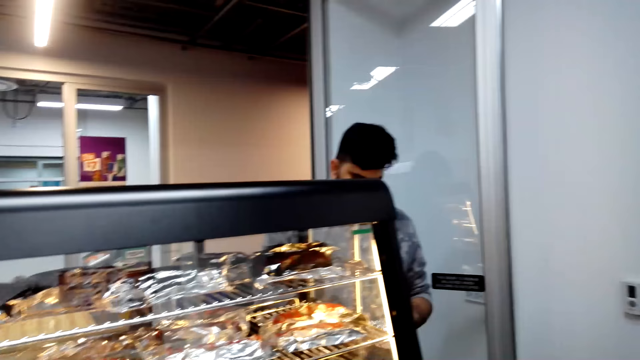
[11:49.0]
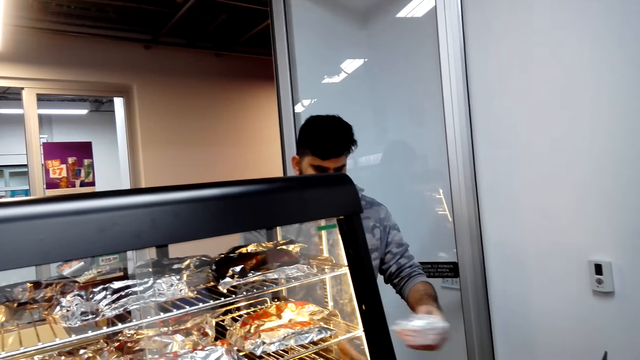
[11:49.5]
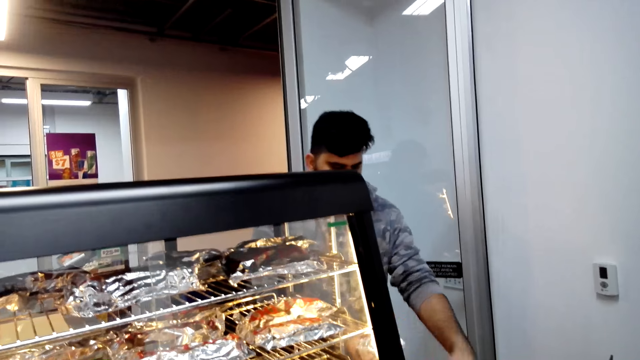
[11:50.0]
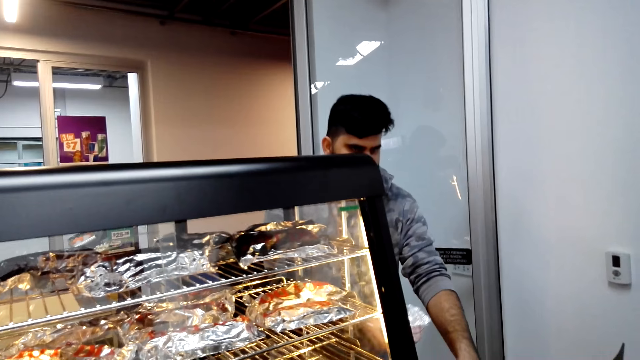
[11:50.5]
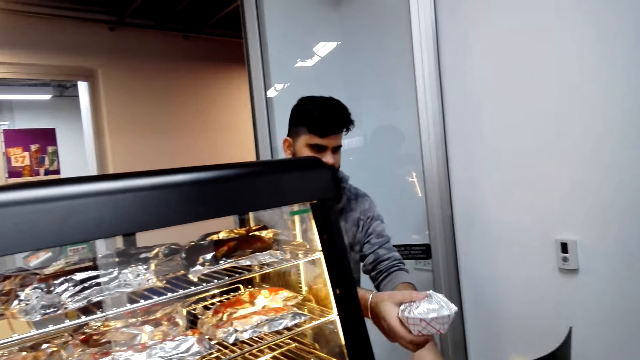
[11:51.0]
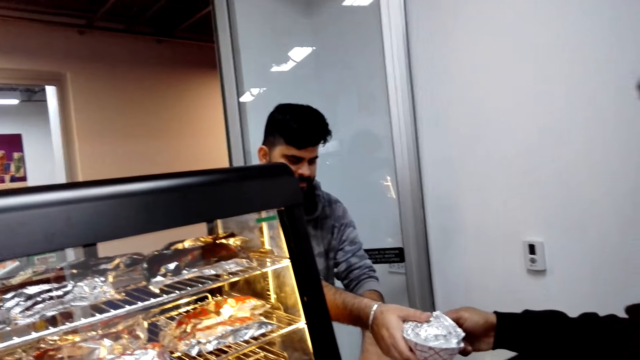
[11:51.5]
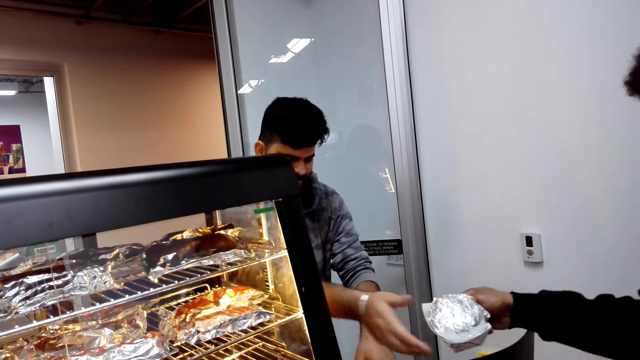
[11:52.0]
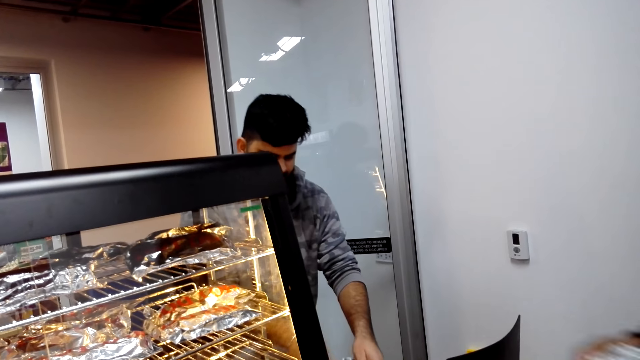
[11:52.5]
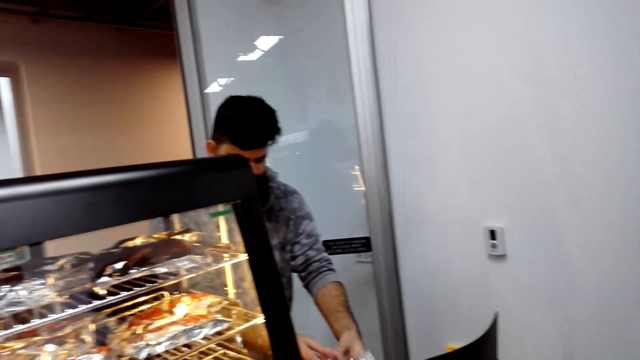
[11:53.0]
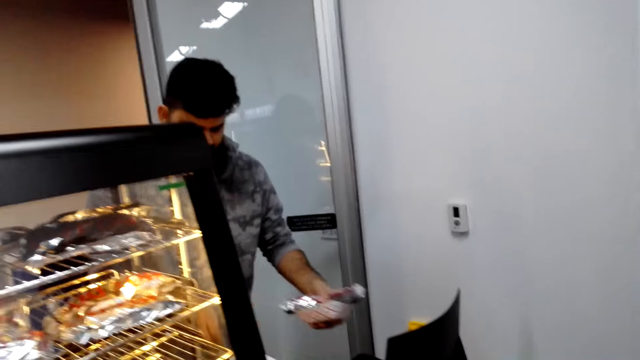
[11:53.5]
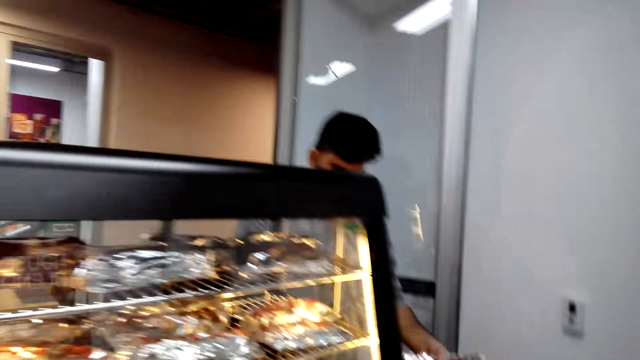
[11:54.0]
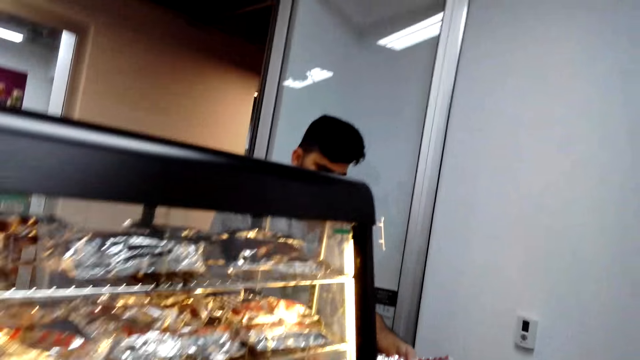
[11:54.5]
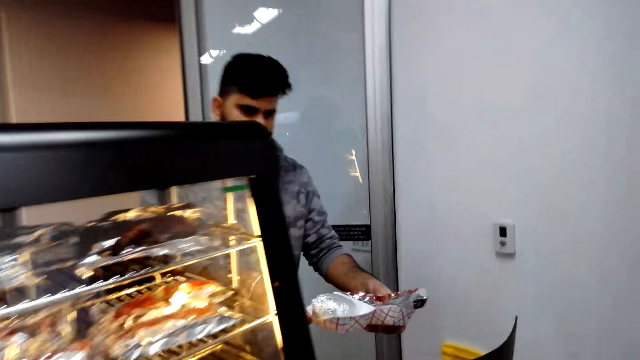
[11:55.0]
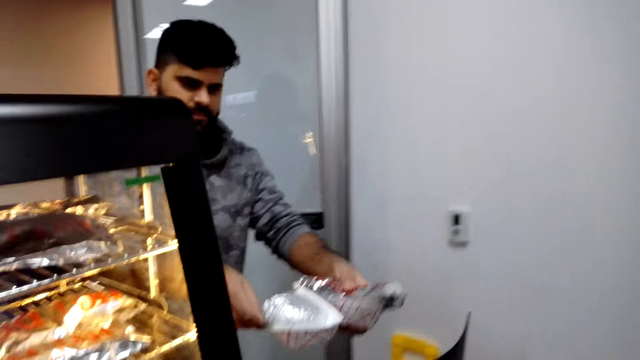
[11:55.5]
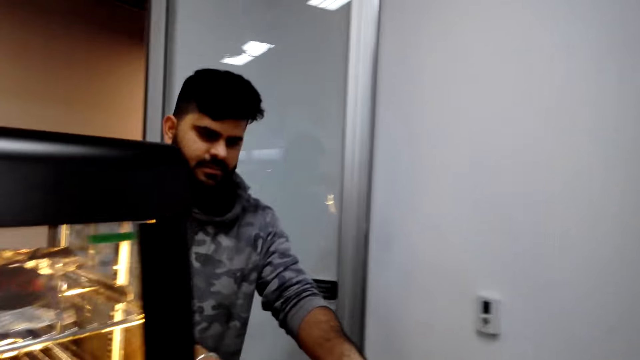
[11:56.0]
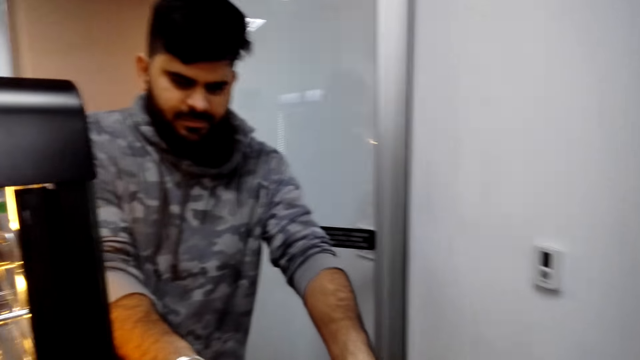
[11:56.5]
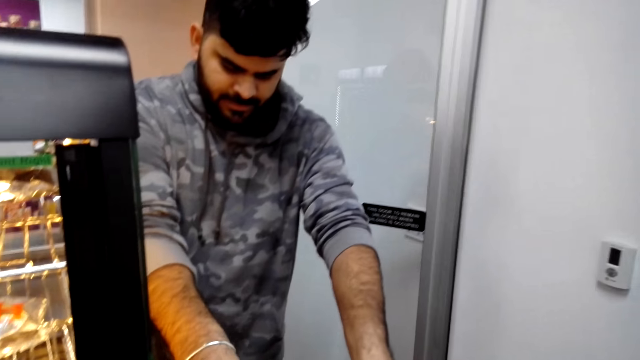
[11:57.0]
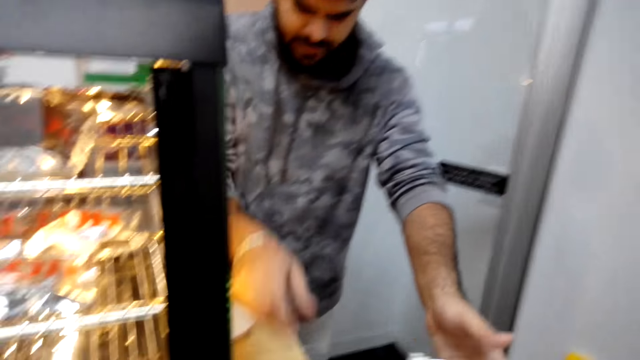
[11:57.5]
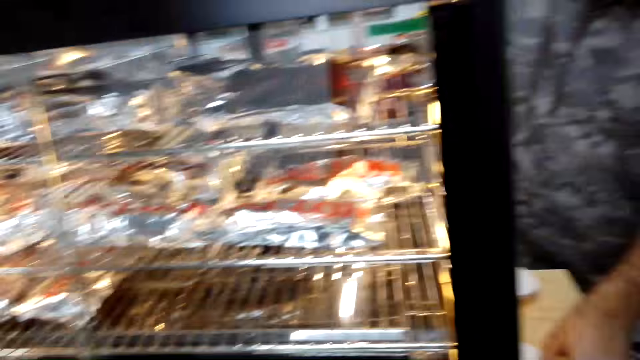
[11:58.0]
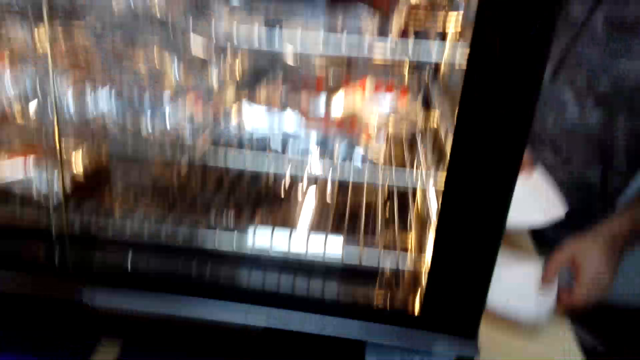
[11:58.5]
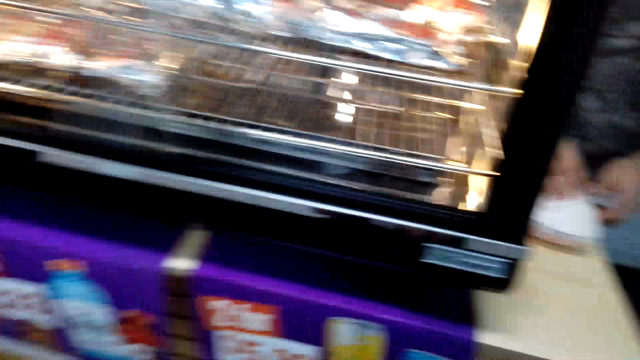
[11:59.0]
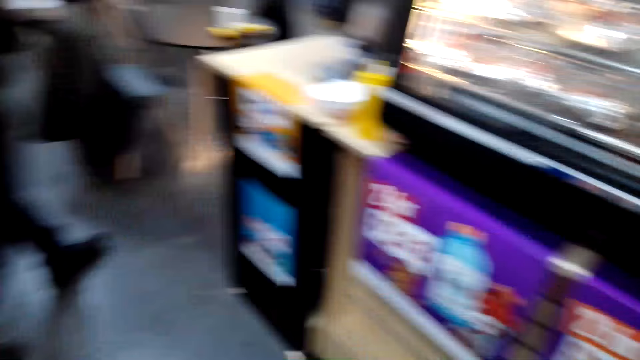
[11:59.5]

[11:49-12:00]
A man gives another man a hot dog. The camera wearer takes a burger and the hot dog from the first man.

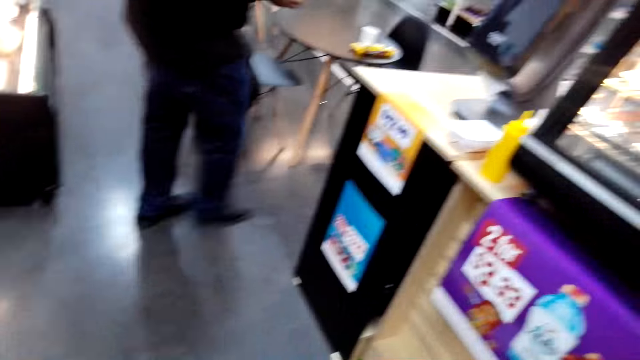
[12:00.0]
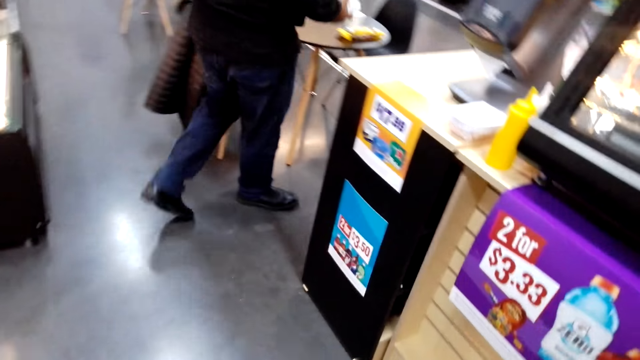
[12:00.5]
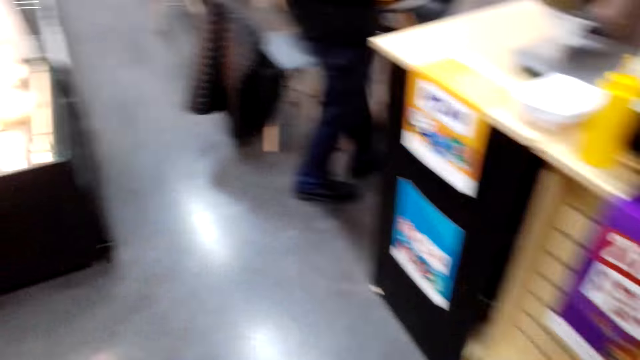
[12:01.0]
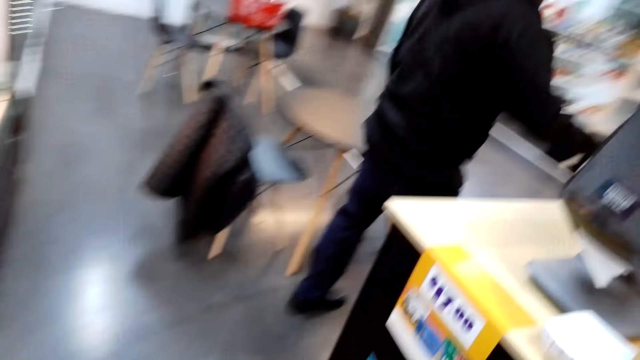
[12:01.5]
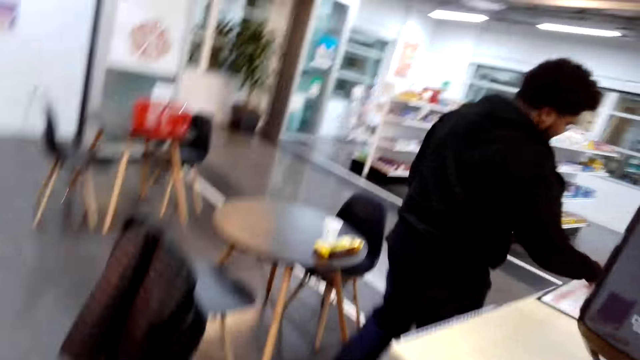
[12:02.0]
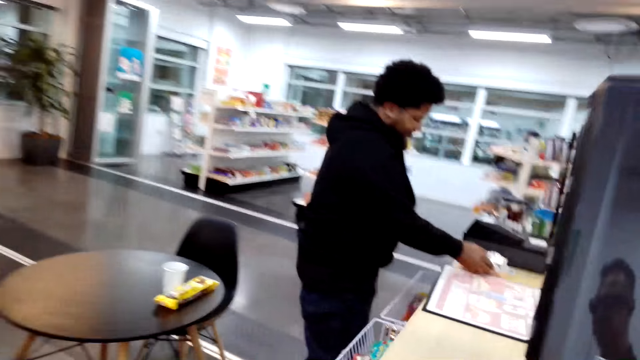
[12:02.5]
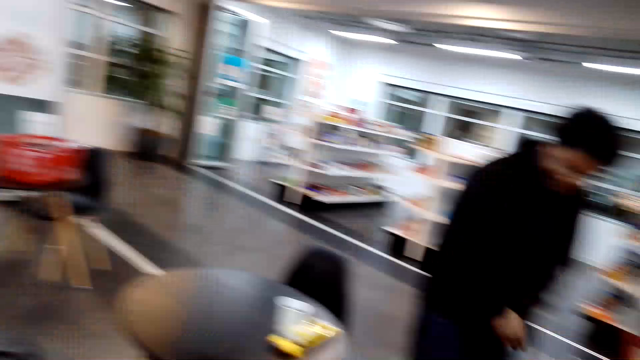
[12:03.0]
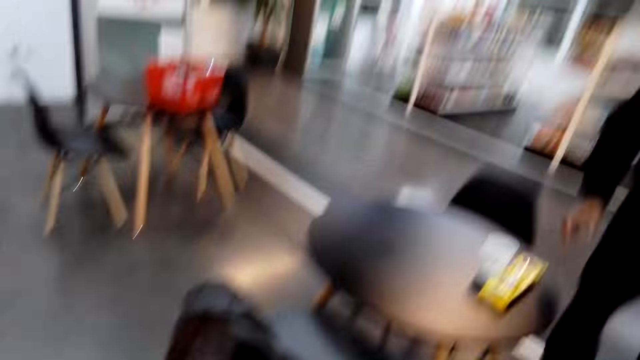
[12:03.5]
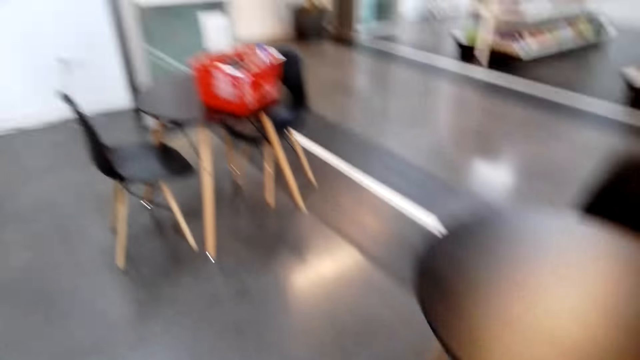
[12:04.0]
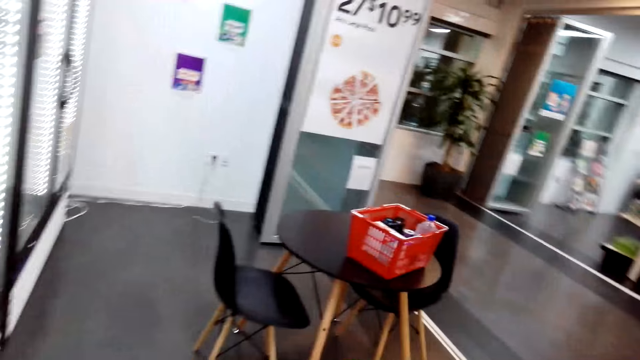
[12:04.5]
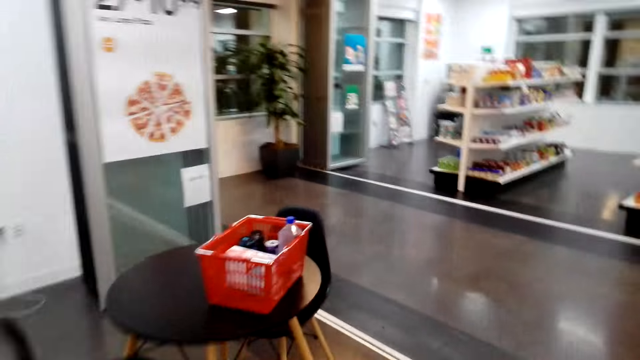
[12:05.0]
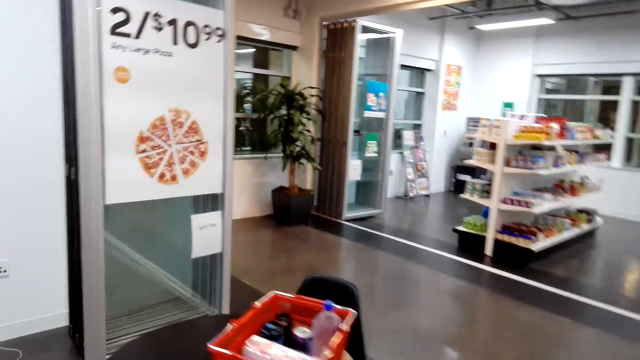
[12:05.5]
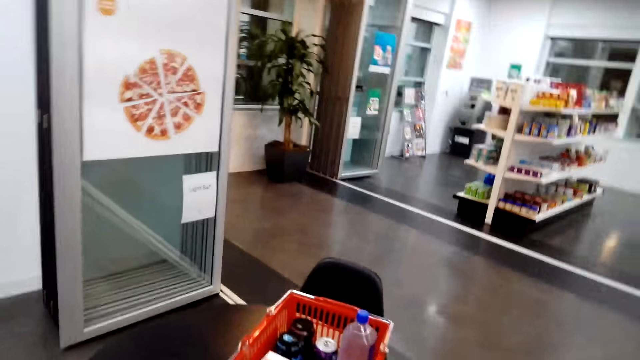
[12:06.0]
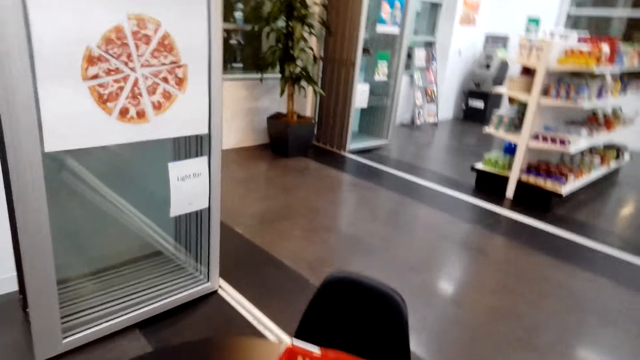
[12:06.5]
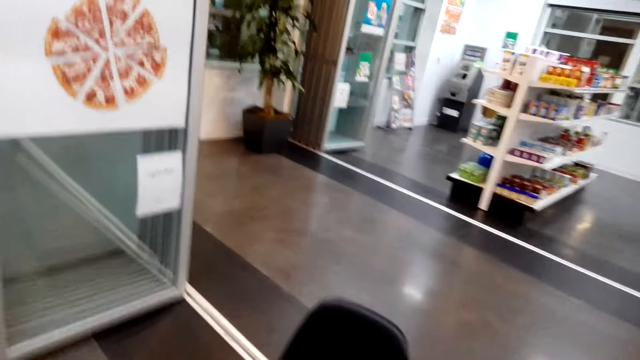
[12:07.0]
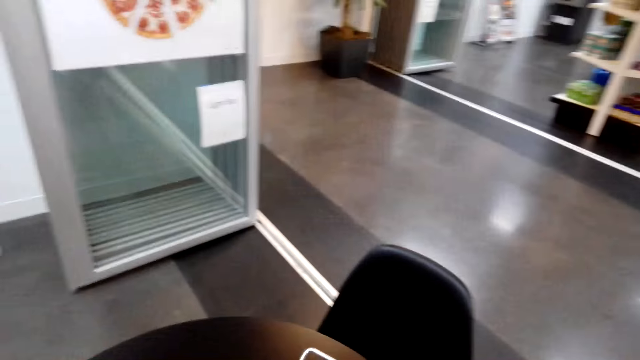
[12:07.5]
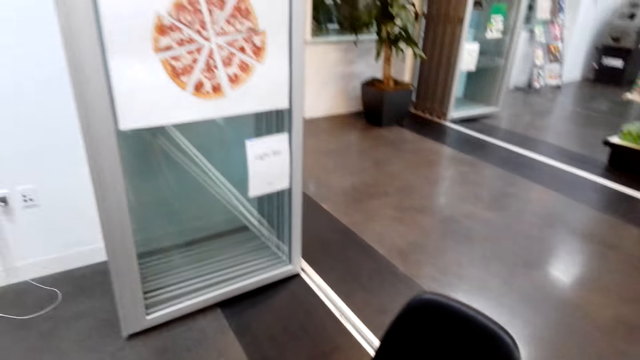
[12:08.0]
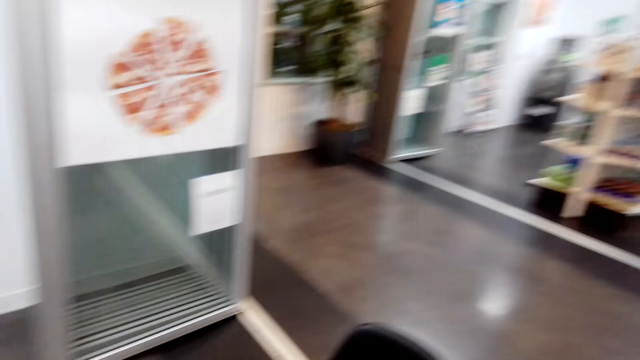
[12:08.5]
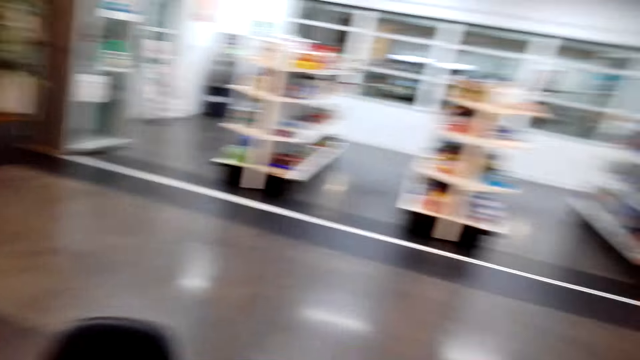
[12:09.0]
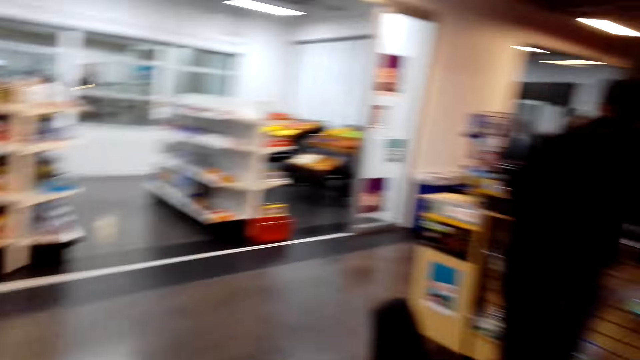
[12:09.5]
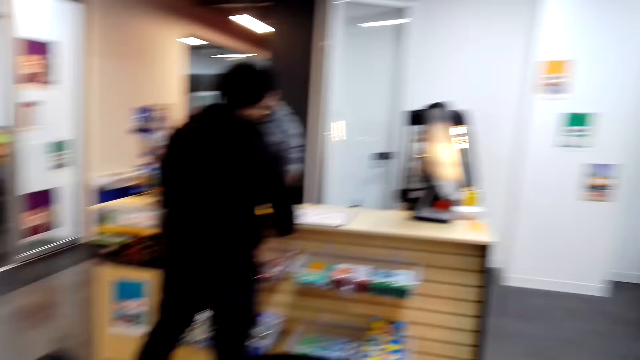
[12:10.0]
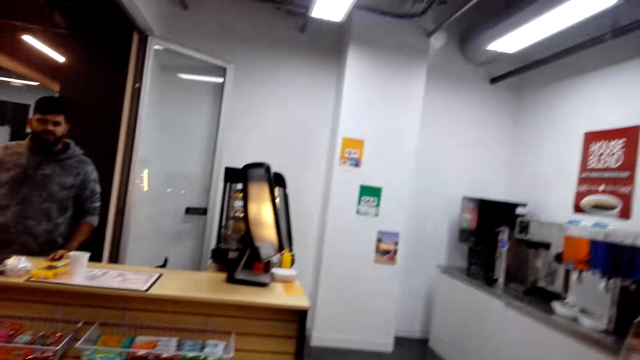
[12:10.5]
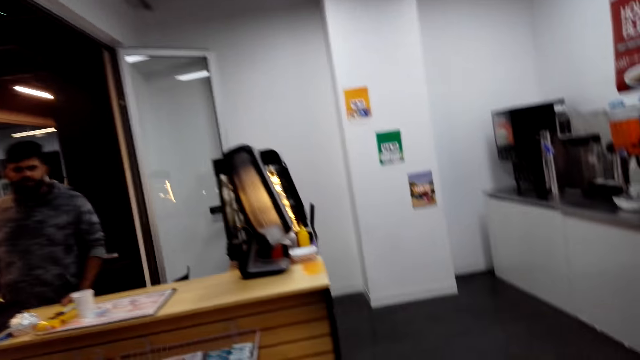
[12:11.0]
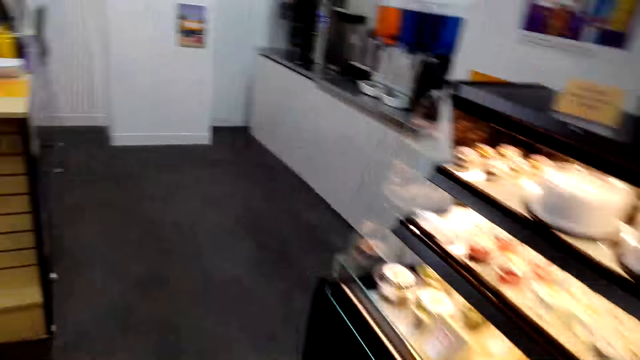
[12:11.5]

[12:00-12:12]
A man interacts with another man and the camera wearer. The first man walks. Someone puts something on the desk. The camera wearer walks.
